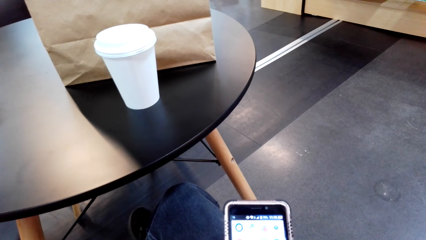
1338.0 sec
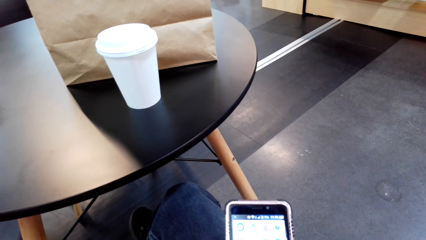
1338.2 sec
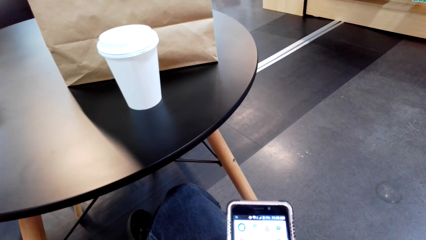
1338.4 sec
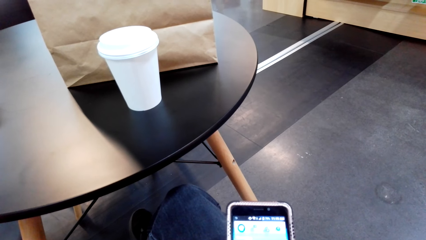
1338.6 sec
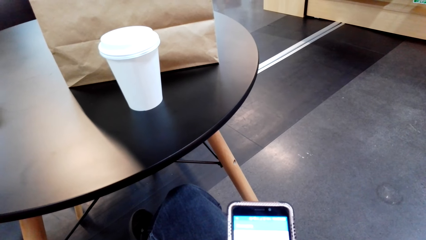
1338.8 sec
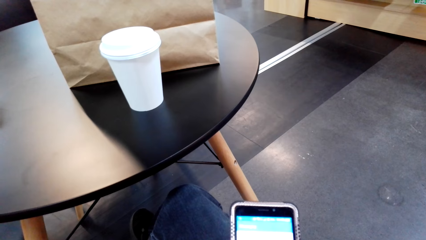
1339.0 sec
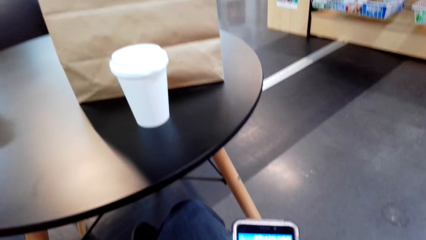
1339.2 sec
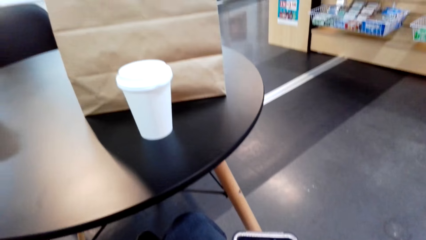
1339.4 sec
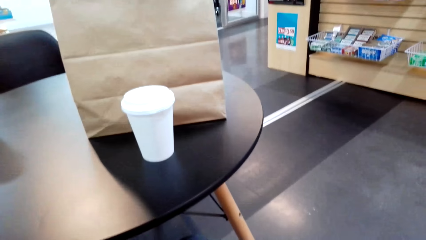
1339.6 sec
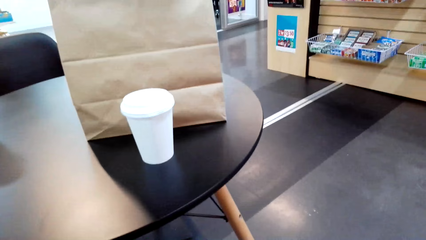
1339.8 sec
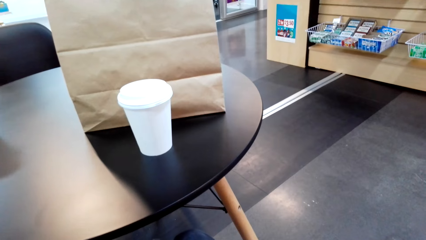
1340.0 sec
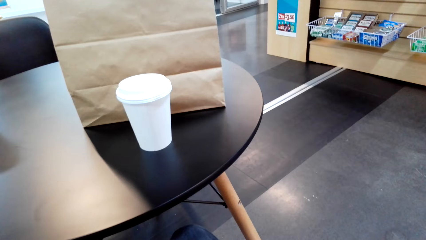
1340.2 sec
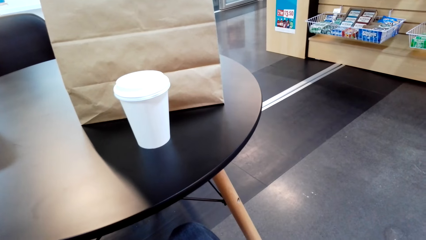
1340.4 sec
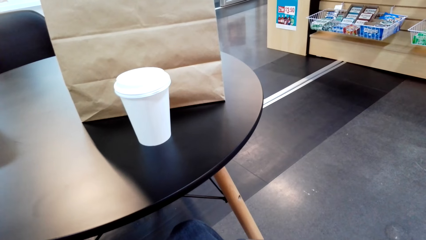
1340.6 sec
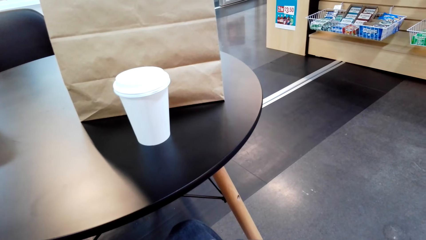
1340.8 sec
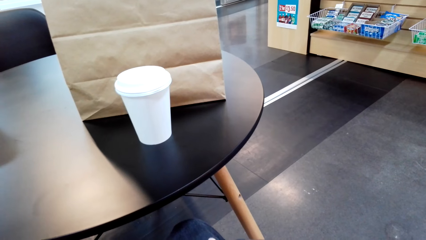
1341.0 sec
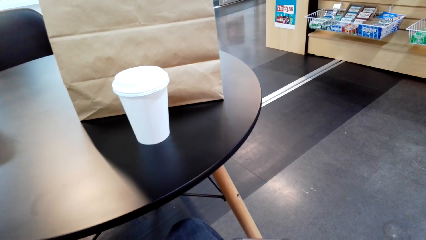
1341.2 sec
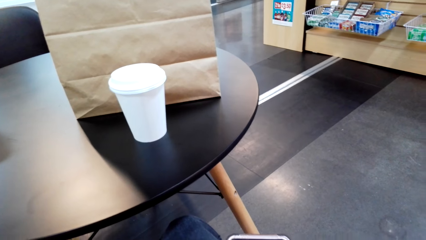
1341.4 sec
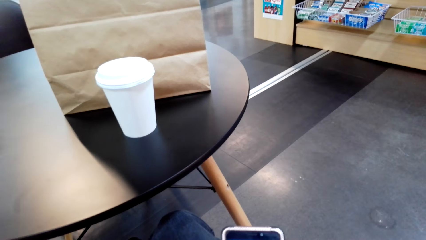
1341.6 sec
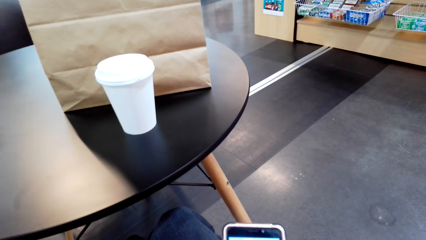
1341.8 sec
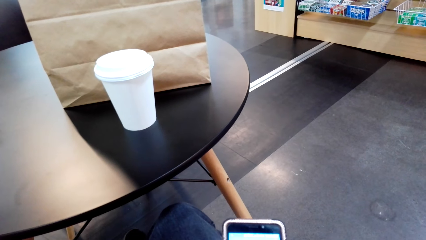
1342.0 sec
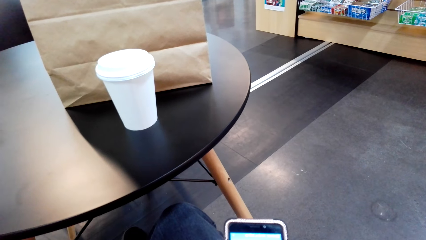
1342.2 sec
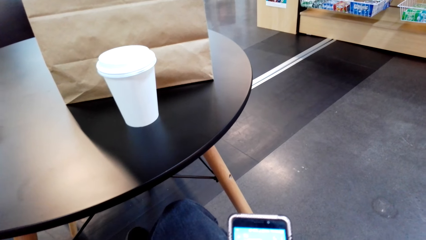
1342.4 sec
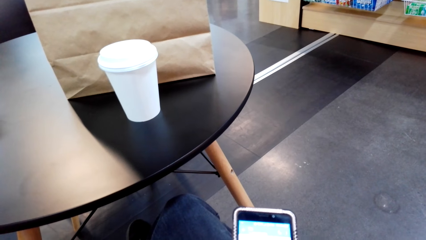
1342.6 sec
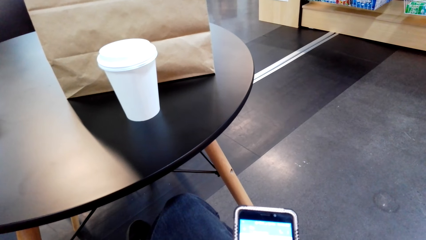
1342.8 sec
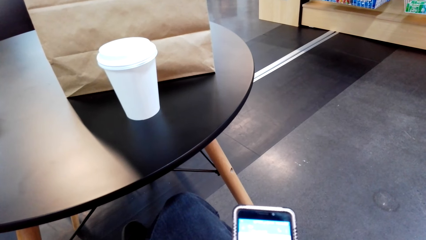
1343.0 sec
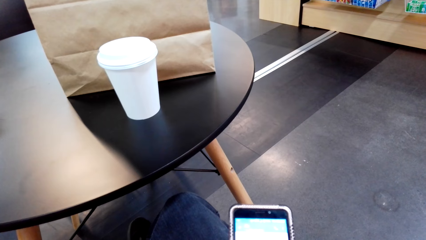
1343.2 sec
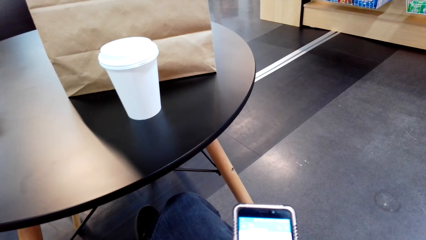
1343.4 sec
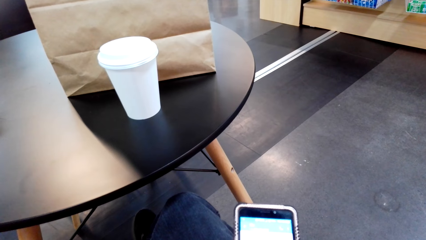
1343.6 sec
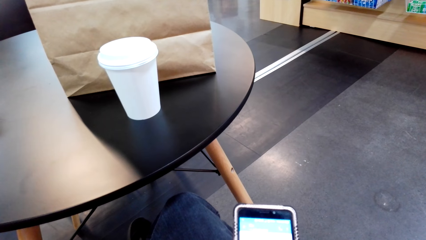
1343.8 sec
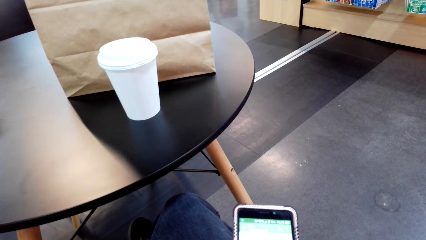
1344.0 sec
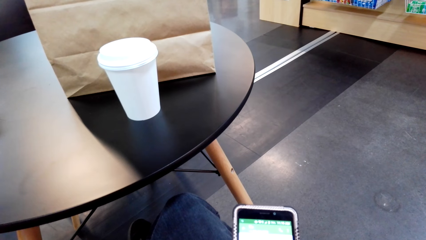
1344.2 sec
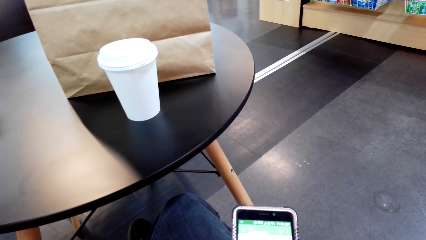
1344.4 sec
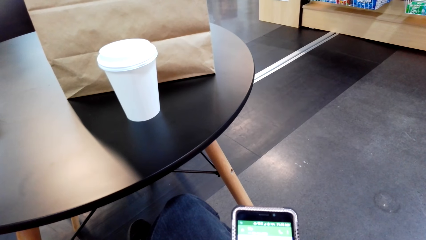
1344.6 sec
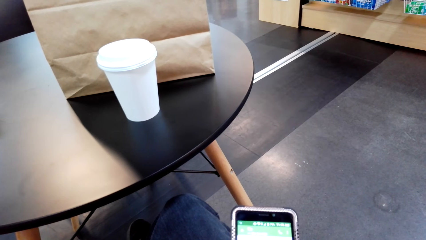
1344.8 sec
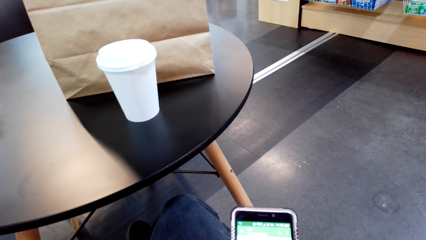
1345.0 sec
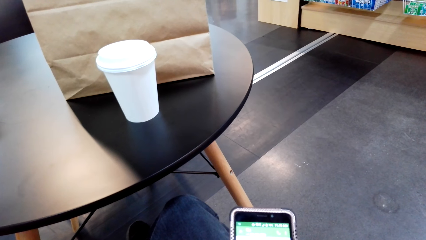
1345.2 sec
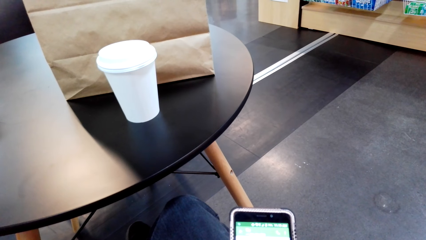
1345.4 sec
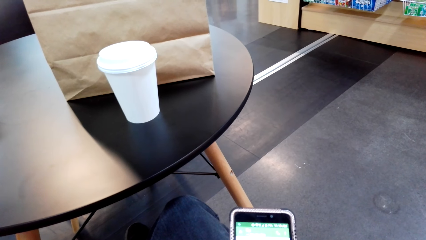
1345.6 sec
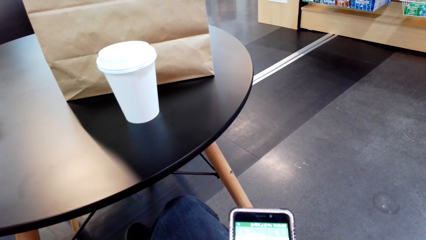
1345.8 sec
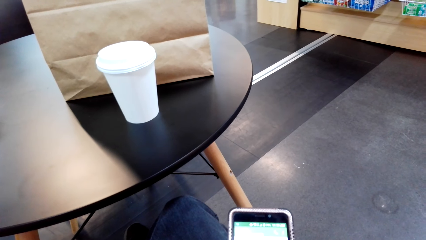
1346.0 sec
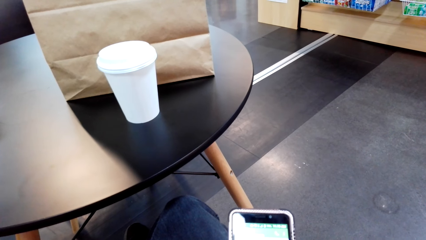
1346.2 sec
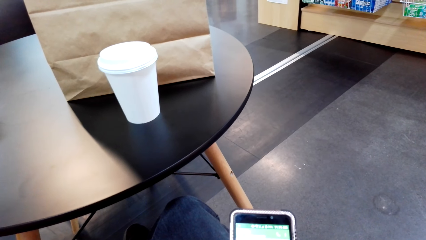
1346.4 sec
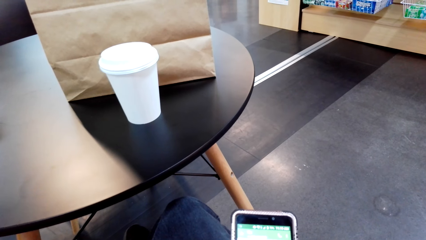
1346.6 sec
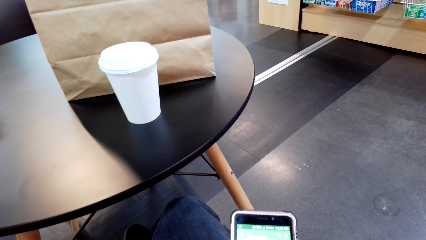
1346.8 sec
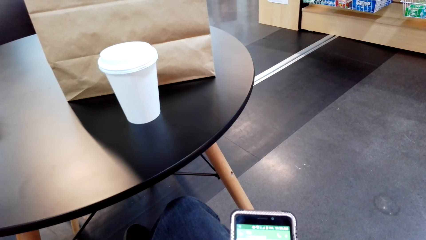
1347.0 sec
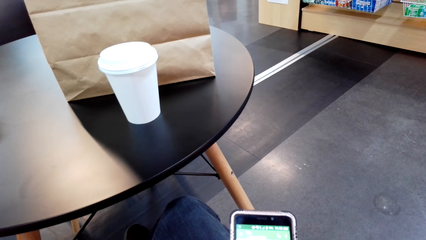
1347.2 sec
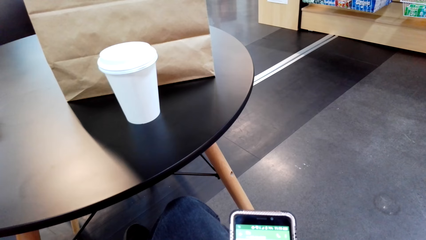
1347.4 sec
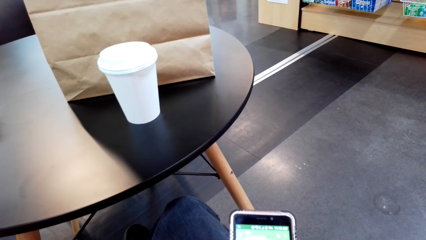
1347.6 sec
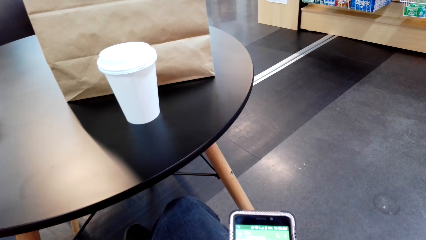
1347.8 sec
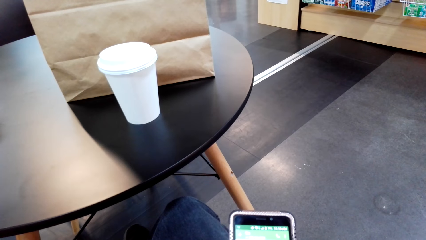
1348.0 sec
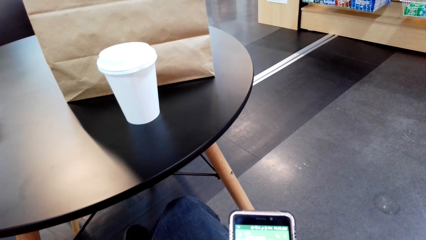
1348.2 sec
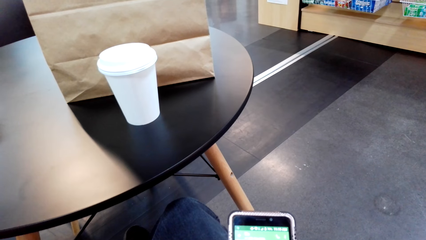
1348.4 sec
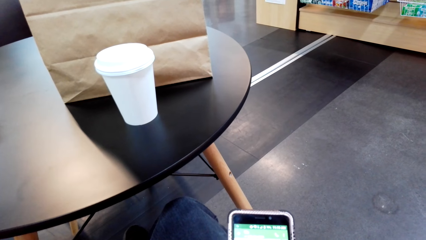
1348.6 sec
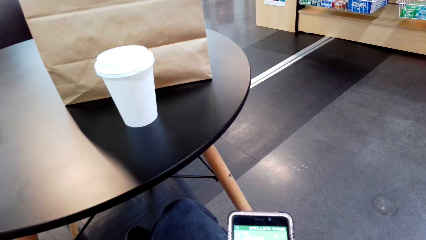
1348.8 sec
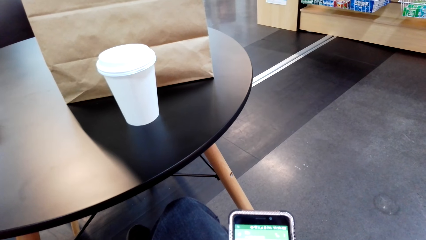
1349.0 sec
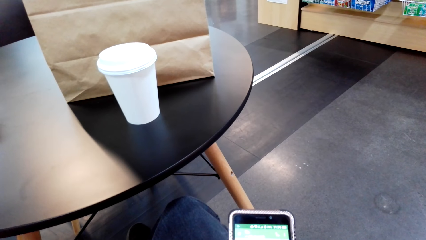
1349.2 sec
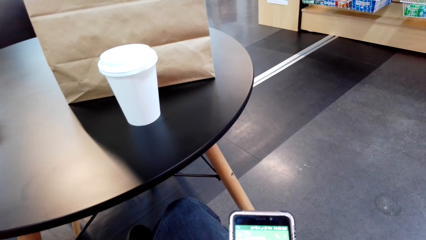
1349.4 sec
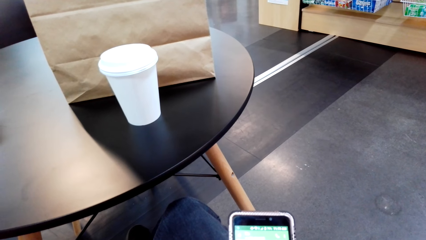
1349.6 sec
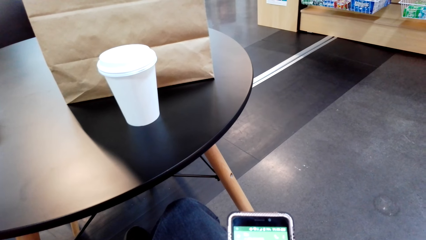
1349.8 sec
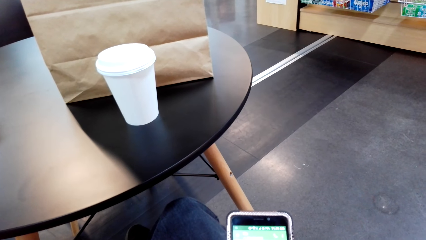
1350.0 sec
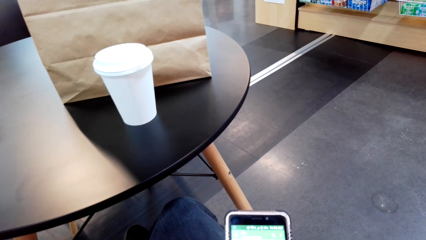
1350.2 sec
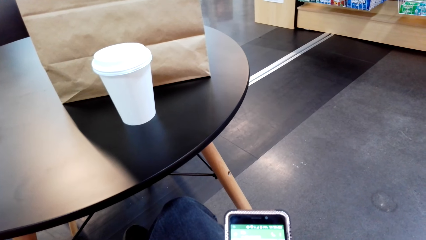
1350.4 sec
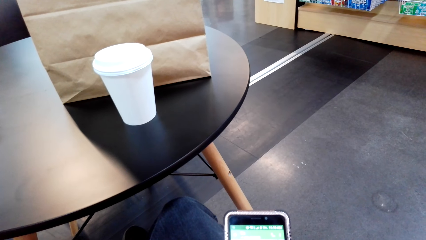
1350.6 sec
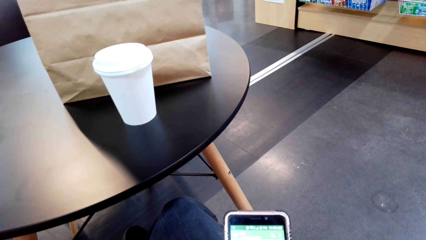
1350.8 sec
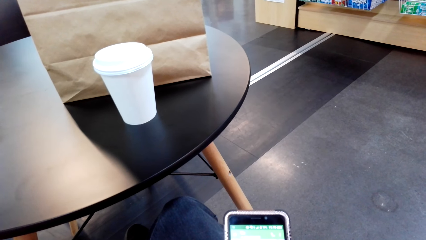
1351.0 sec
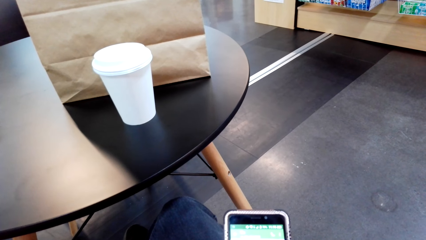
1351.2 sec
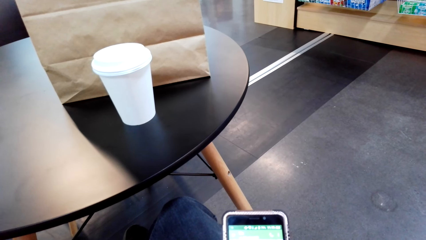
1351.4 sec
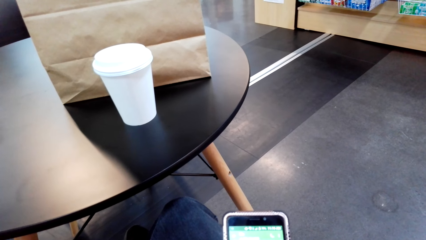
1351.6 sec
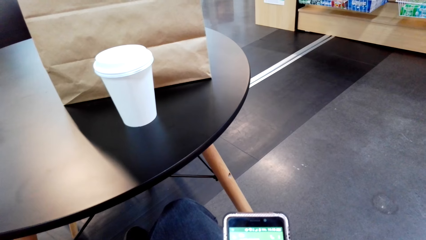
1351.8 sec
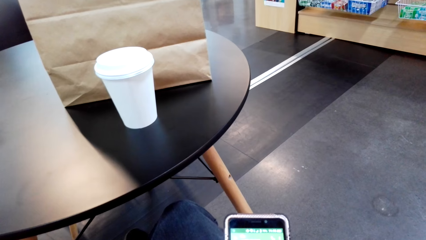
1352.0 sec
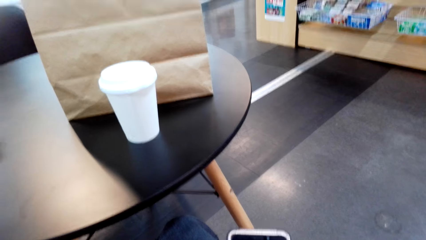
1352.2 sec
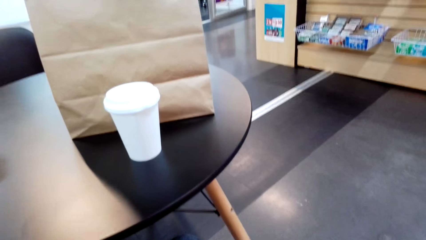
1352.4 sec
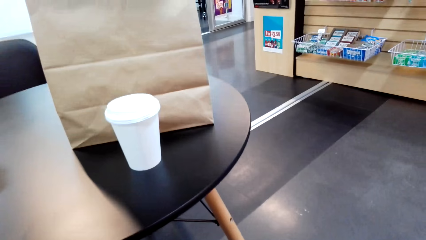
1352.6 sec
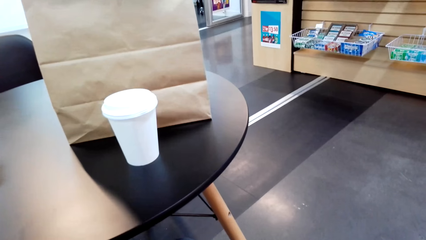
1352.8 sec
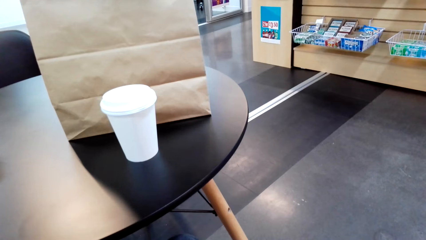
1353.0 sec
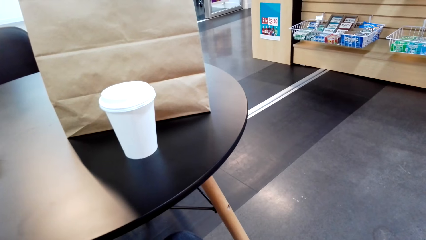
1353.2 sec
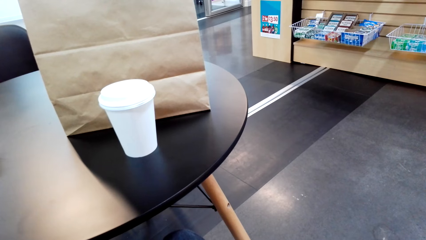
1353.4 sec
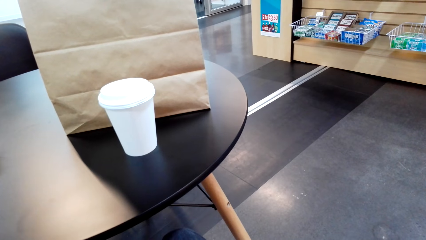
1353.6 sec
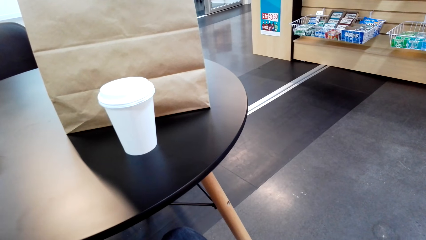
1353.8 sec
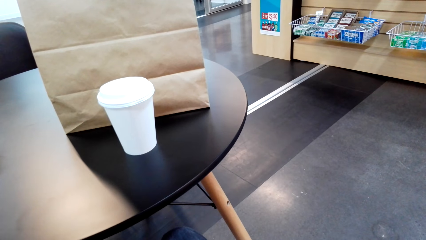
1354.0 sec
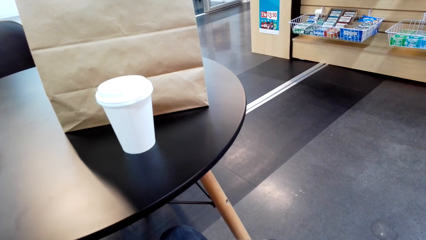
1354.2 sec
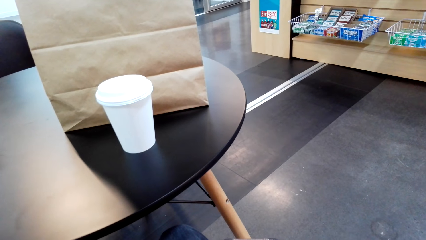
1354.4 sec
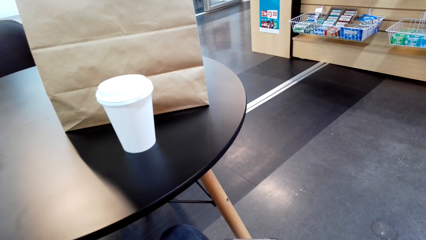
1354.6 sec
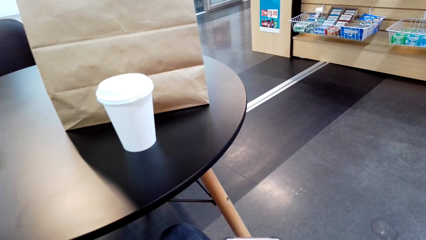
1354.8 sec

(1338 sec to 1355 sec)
The camera wearer looks around. They use the phone.
